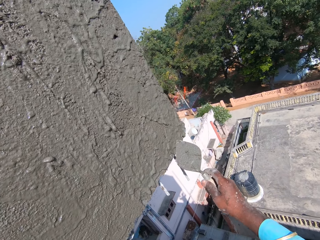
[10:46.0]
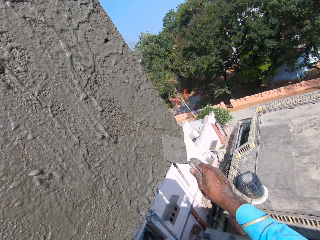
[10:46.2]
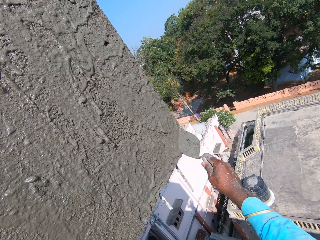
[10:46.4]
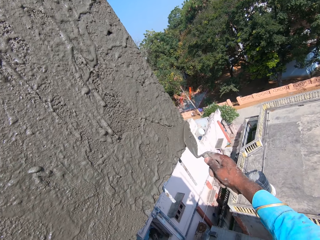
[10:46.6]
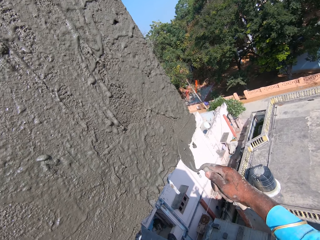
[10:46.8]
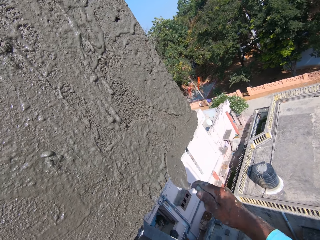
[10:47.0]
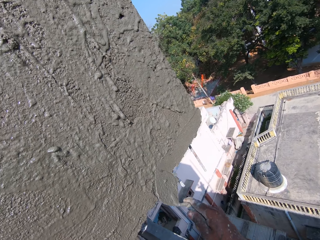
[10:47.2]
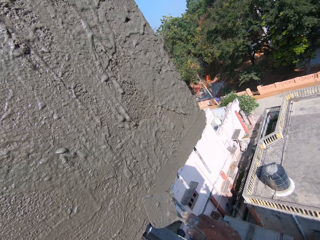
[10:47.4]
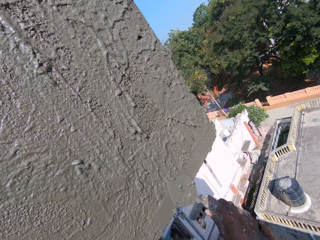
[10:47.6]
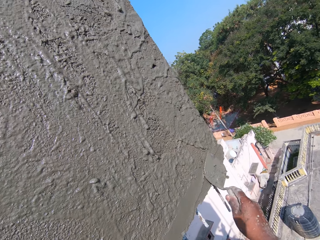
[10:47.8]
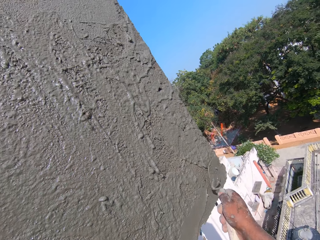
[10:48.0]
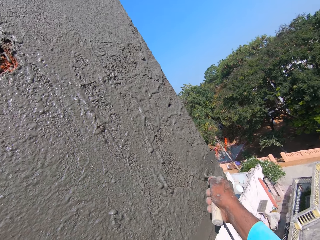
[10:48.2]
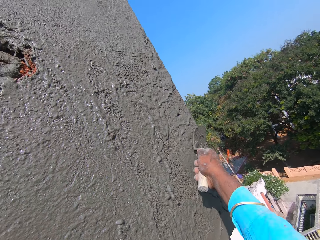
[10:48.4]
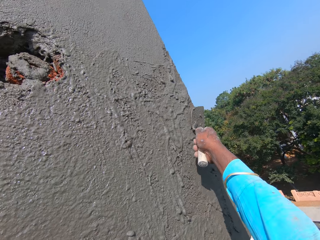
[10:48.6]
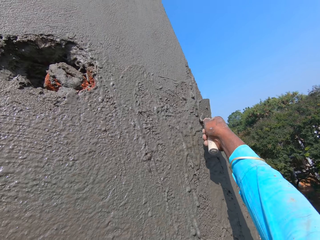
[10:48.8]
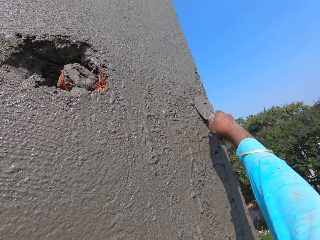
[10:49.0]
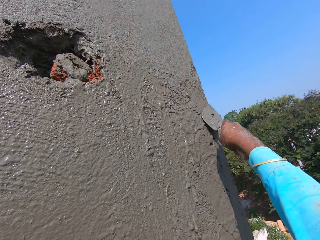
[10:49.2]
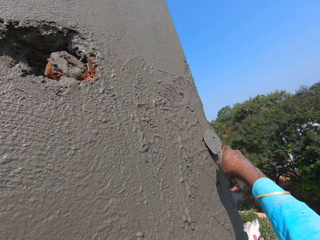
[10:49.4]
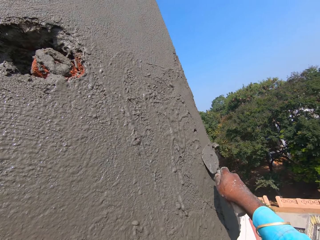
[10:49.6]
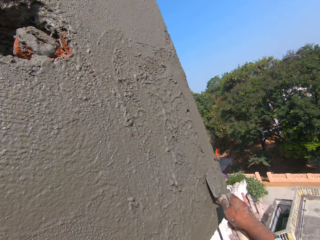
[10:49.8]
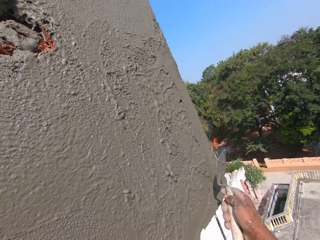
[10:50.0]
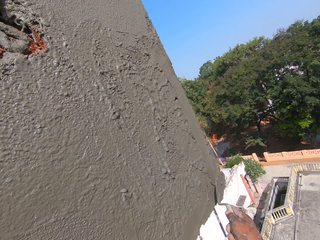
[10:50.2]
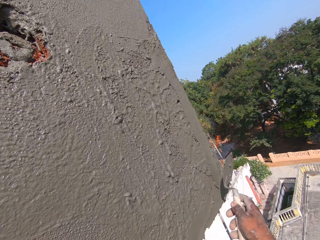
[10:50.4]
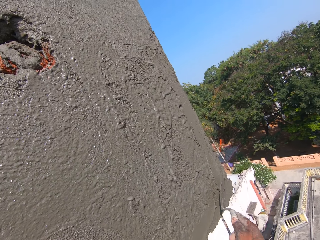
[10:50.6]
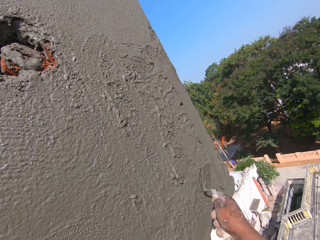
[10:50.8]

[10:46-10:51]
The camera wearer spreads mortar on the wall with the hand trowel in his right hand. He scrapes cement from a leveler with a trowel and levels the wall with the trowel.

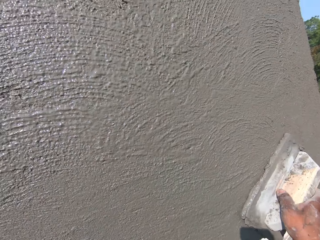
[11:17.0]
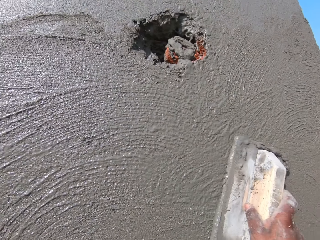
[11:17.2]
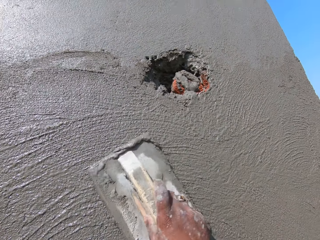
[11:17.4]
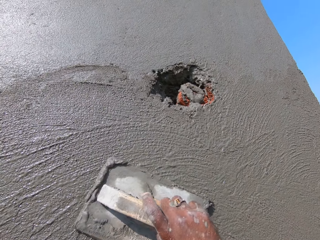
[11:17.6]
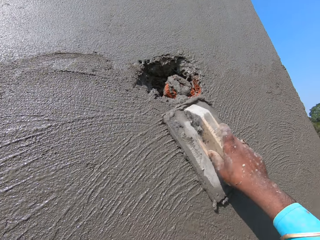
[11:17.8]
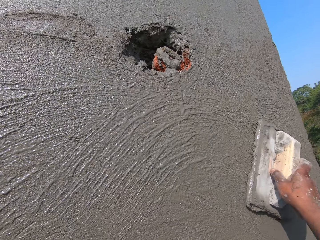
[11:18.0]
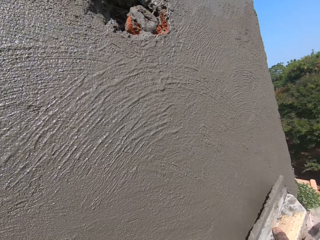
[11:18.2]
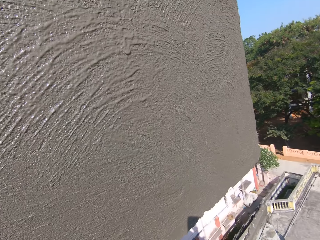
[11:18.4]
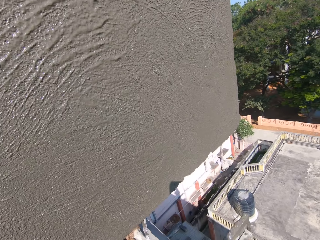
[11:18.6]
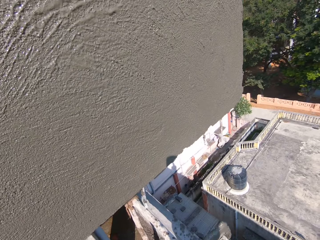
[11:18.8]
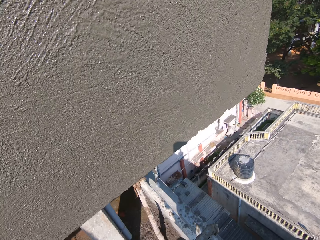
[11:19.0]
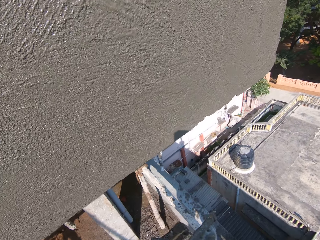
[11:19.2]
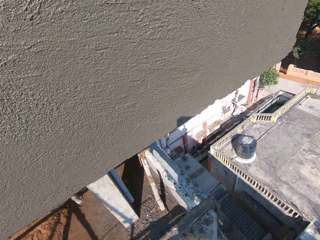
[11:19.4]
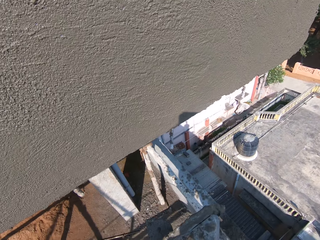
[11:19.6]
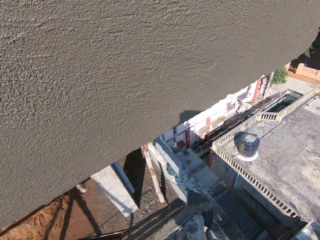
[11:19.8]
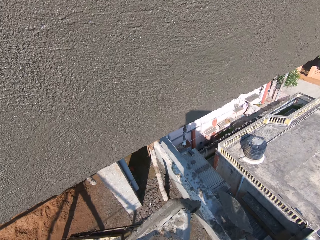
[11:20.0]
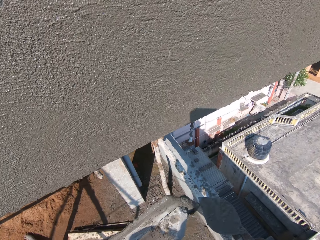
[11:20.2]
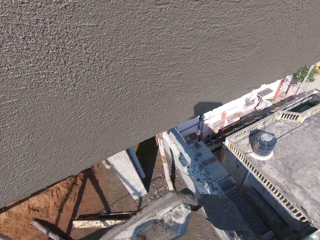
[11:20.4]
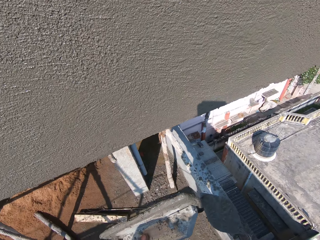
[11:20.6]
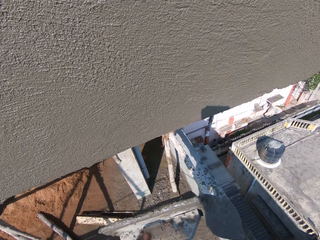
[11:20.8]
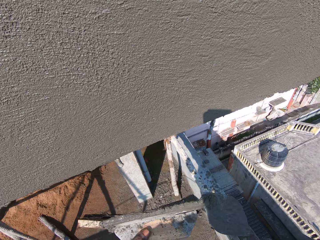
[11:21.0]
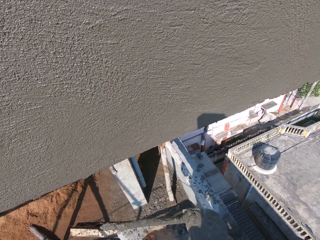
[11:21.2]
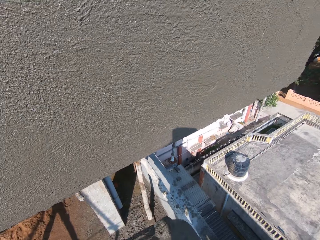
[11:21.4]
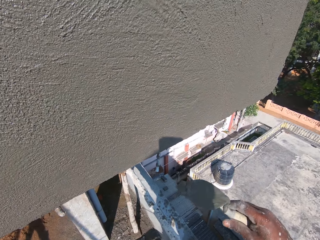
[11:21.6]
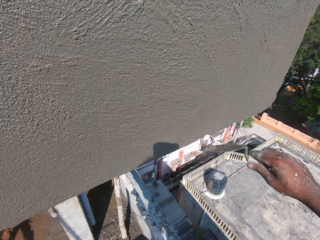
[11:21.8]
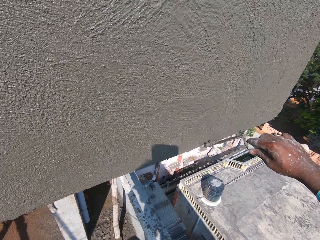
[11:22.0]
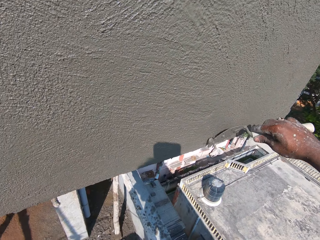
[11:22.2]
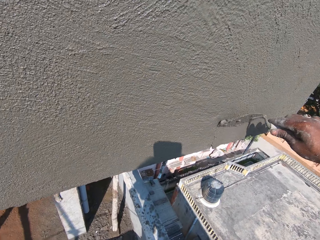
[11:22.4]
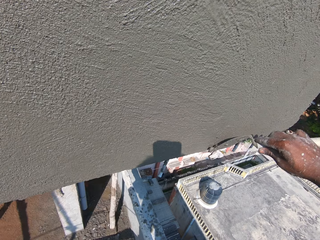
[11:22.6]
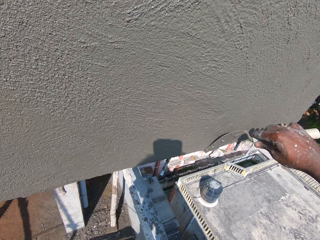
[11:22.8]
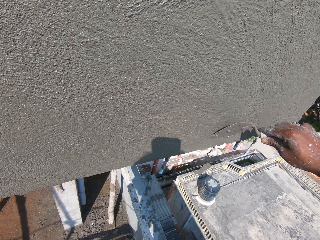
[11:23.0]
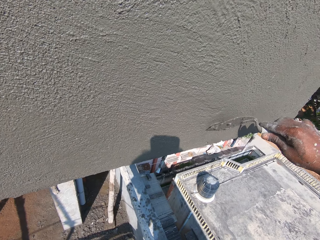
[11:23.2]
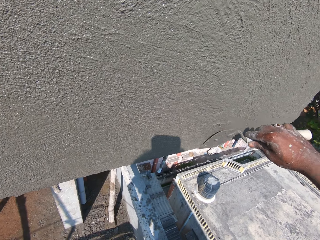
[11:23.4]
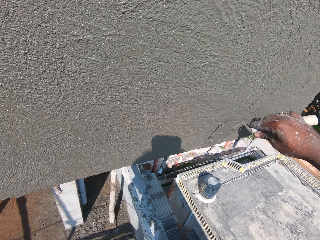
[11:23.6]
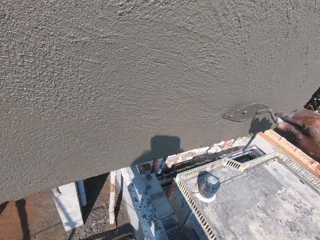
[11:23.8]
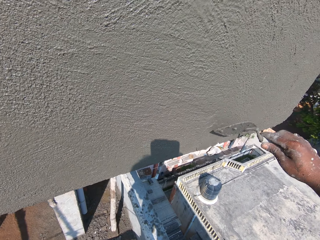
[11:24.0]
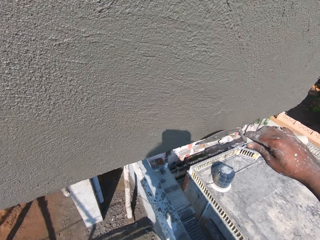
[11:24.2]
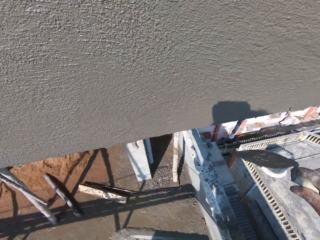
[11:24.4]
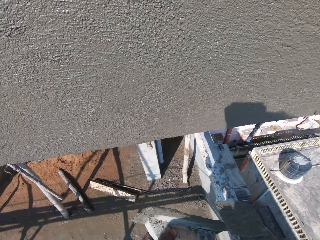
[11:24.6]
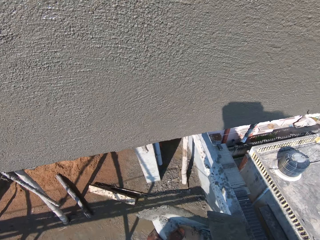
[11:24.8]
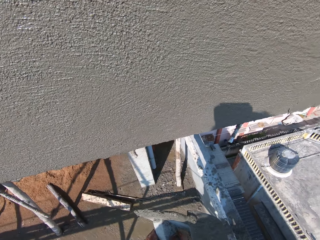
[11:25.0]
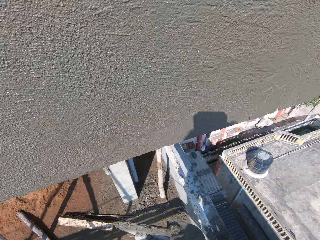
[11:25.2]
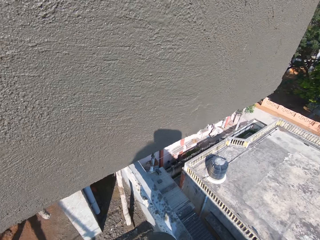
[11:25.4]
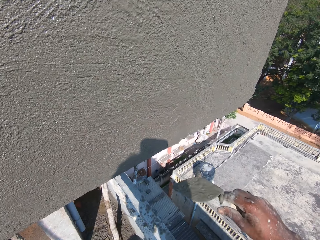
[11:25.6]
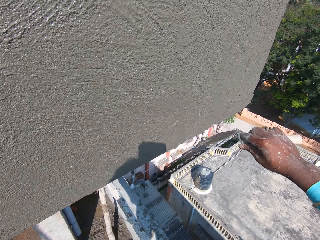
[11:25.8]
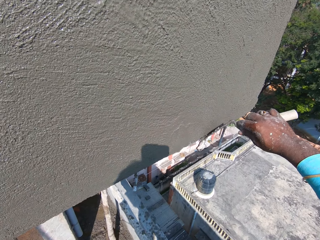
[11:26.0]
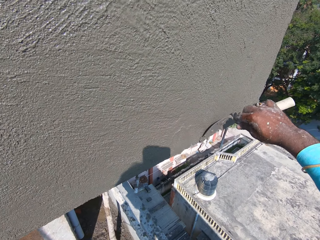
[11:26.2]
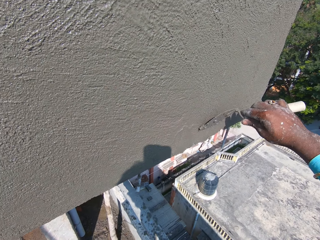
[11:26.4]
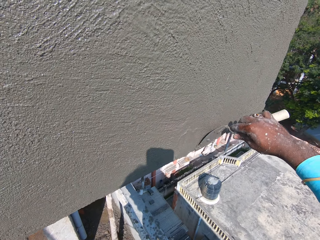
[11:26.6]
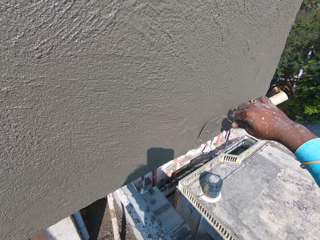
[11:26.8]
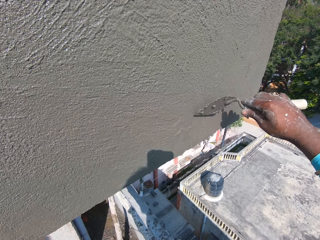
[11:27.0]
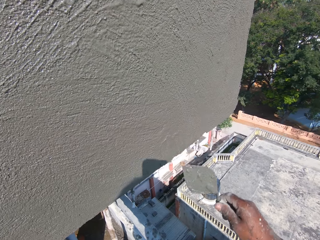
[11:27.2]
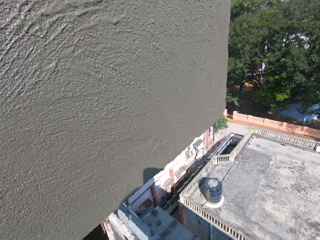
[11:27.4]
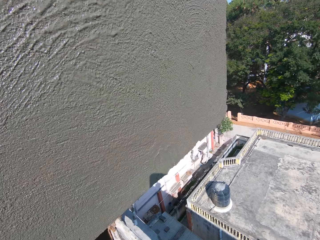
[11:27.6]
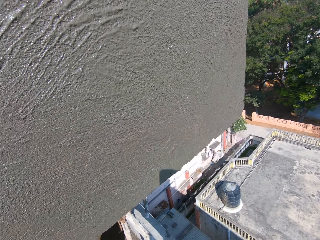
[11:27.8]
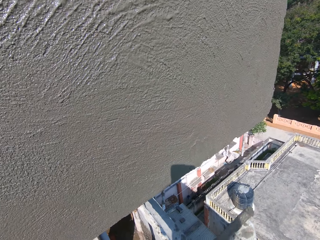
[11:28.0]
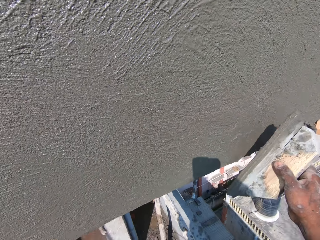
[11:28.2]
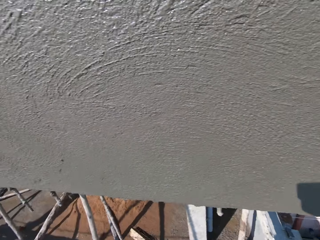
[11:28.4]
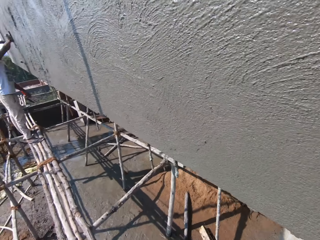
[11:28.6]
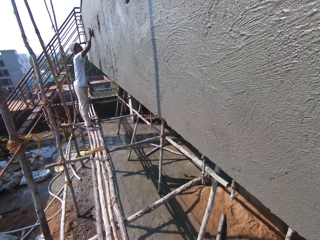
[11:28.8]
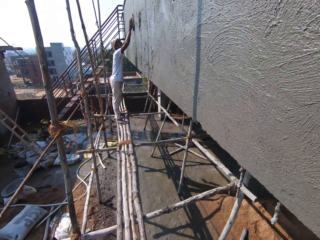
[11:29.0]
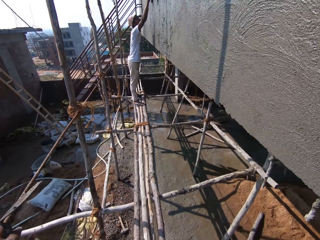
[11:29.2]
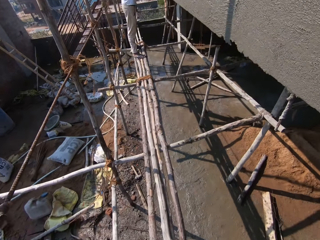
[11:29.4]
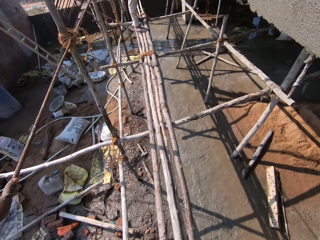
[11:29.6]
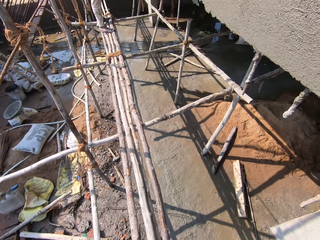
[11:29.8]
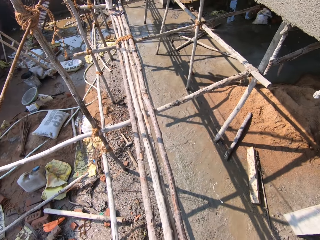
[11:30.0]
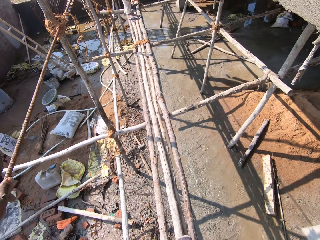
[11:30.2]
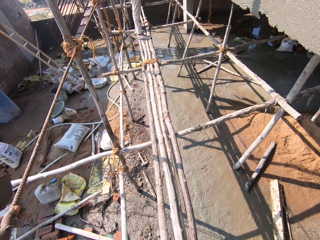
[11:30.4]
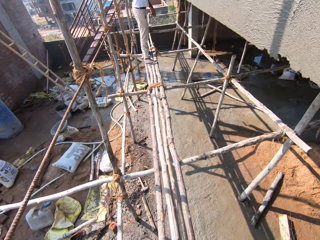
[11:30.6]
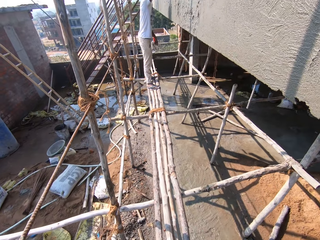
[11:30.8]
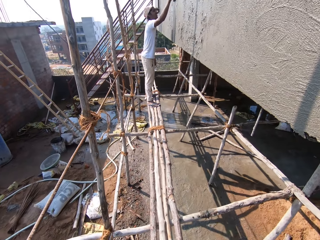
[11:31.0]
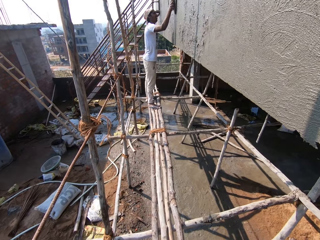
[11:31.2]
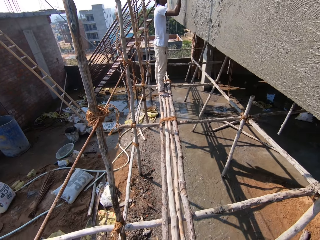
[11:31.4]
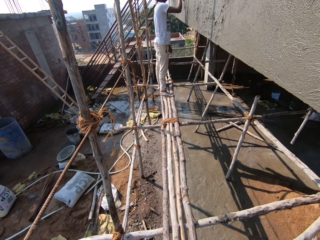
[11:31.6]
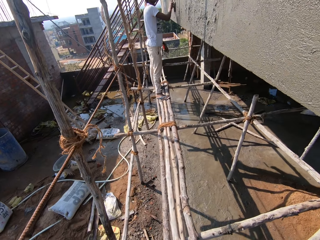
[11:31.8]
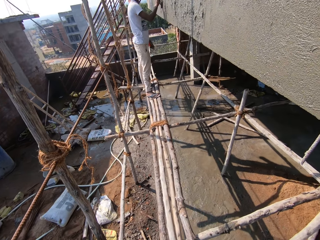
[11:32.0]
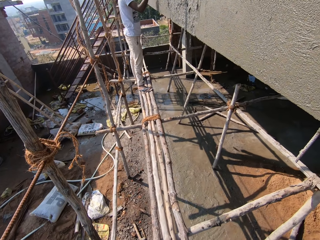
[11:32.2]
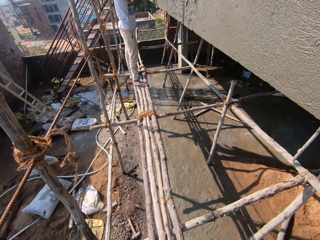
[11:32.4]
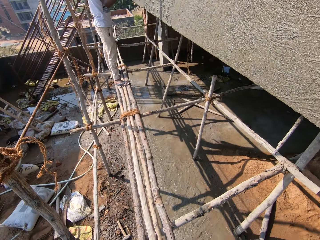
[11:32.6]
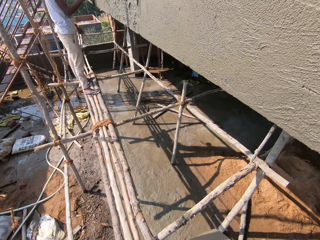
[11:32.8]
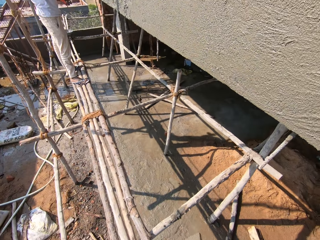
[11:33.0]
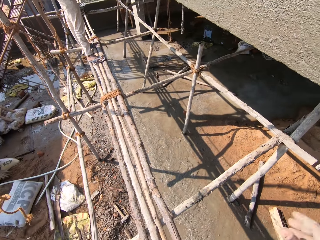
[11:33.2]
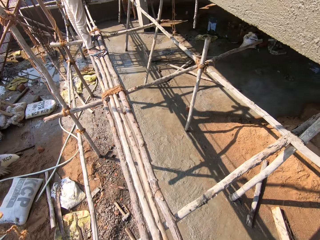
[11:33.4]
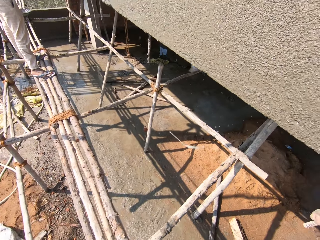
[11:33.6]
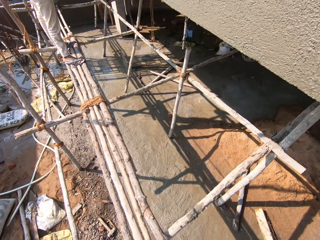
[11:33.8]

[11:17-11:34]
The camera wearer scrapes mortar off the float in his left hand with the hand trowel in his right hand. He spreads the mortar on the wall with the hand trowel in his right hand. He levels the wall with the trowel. He scrapes the mortar off the float in his left hand with the hand trowel in his right hand. He spreads the mortar on the wall with the hand trowel in his right hand. He smoothens the mortar on the wall with the float in his right hand. A man smoothens the mortar on the wall with the float in his right hand. The camera wearer looks around.
